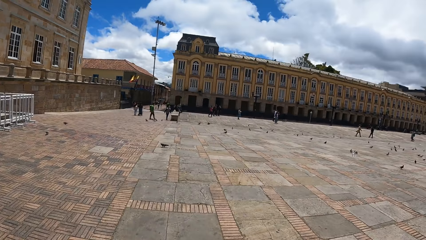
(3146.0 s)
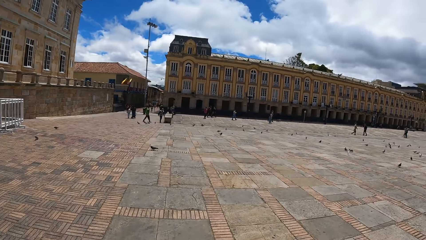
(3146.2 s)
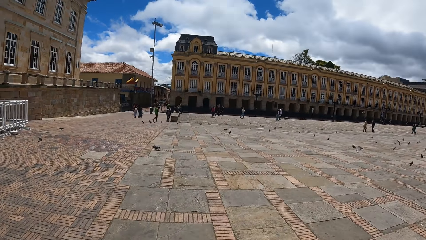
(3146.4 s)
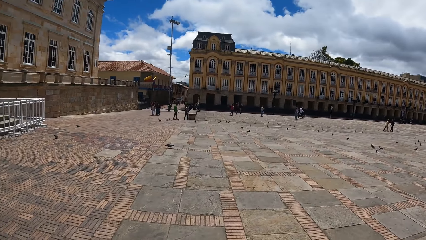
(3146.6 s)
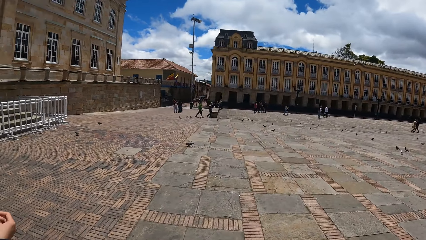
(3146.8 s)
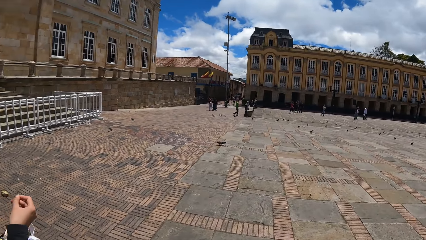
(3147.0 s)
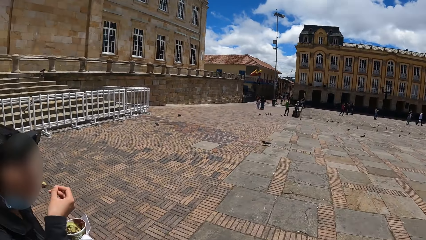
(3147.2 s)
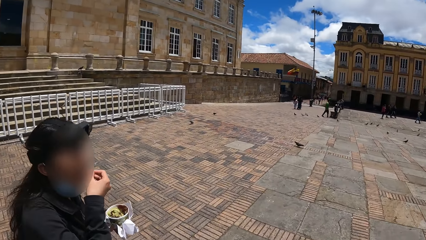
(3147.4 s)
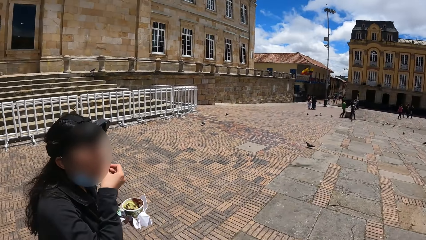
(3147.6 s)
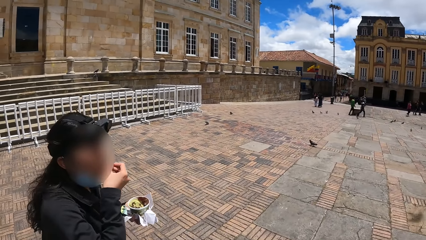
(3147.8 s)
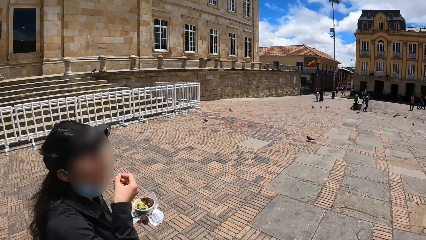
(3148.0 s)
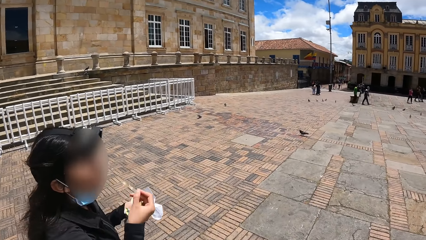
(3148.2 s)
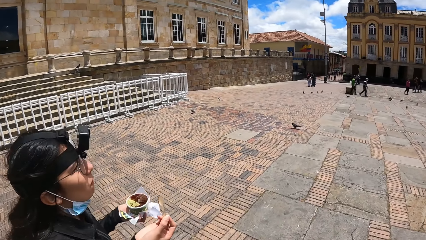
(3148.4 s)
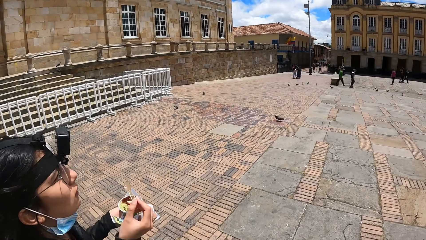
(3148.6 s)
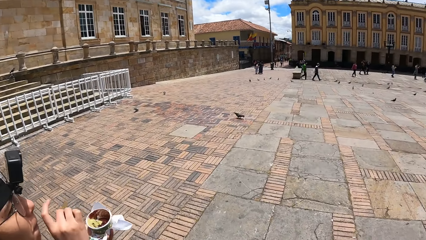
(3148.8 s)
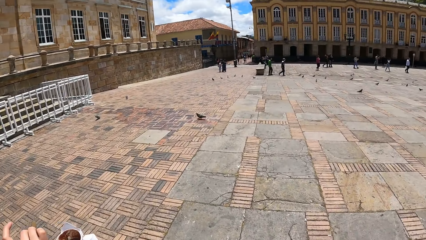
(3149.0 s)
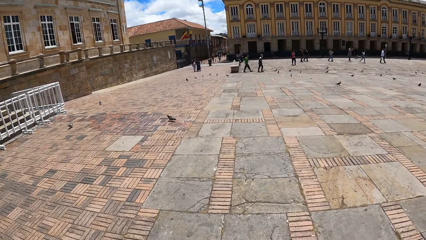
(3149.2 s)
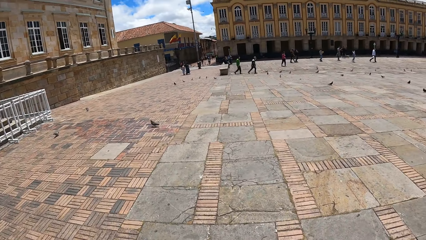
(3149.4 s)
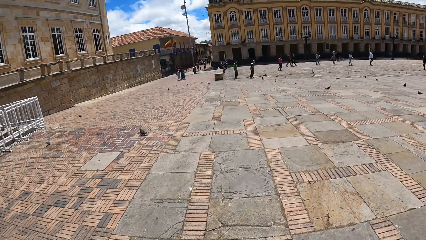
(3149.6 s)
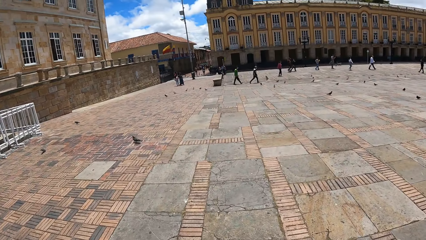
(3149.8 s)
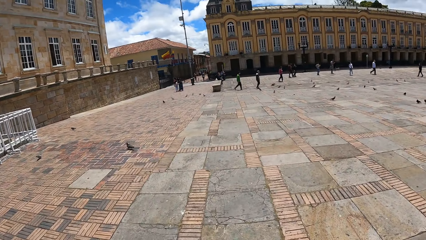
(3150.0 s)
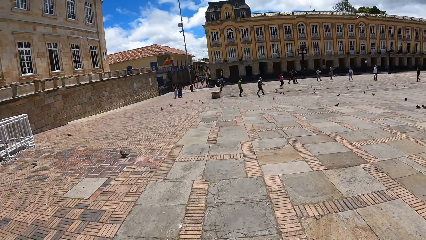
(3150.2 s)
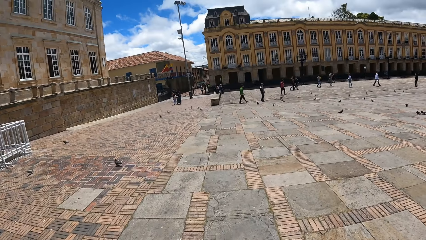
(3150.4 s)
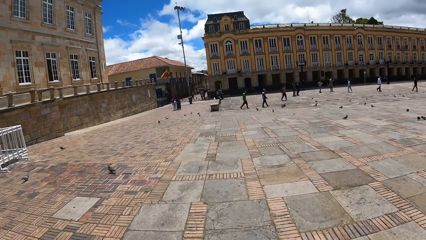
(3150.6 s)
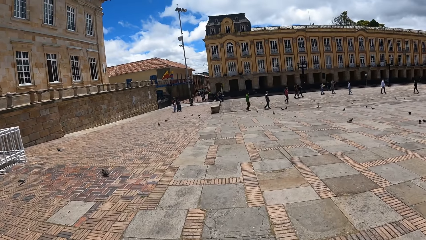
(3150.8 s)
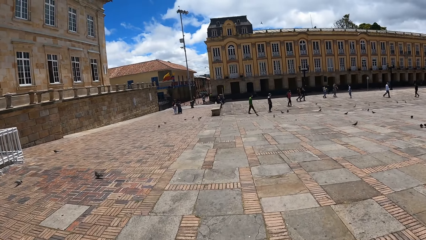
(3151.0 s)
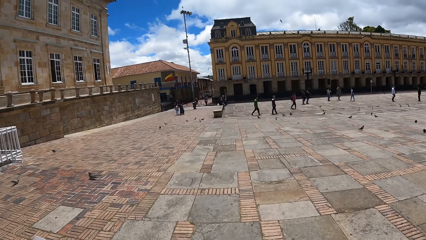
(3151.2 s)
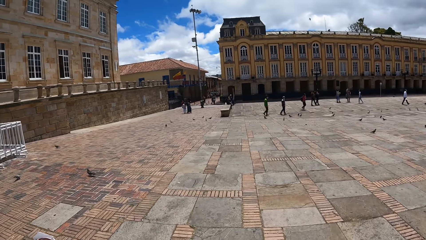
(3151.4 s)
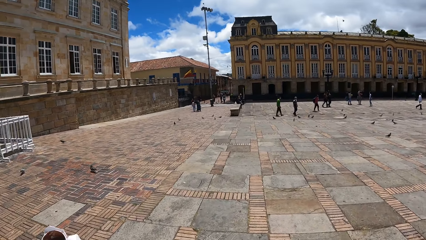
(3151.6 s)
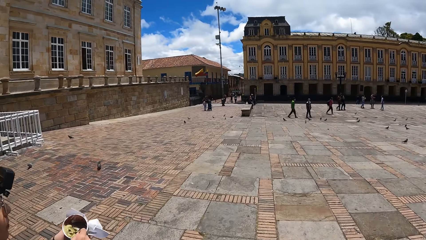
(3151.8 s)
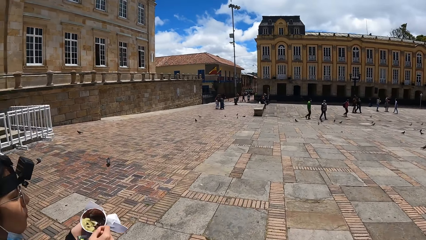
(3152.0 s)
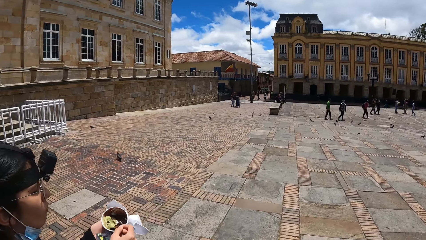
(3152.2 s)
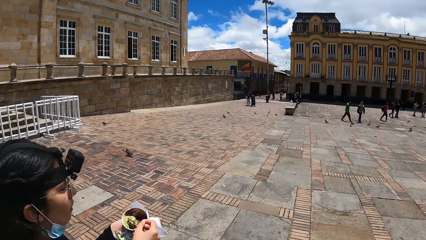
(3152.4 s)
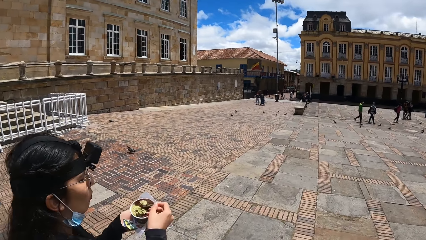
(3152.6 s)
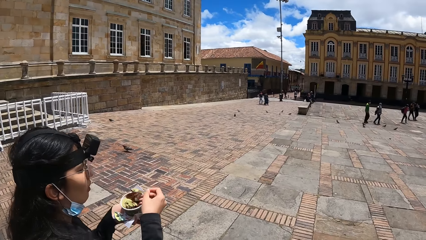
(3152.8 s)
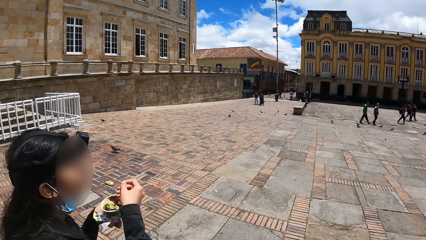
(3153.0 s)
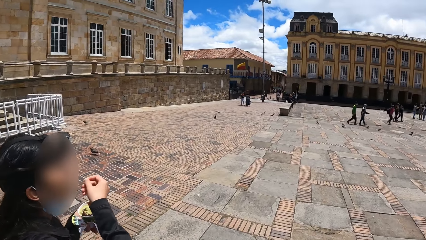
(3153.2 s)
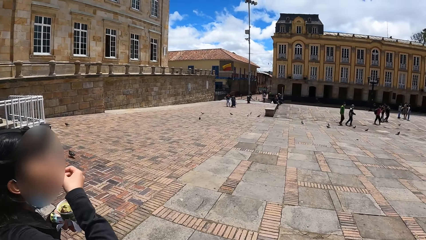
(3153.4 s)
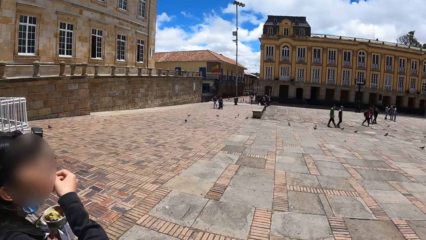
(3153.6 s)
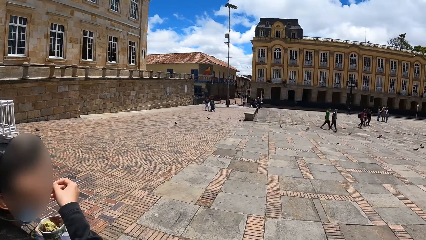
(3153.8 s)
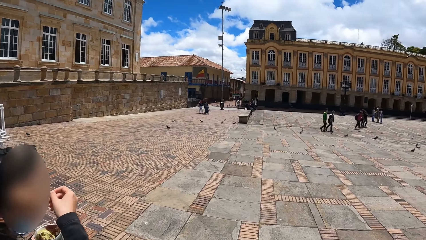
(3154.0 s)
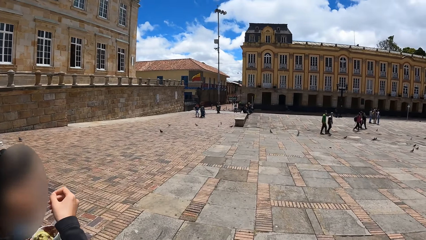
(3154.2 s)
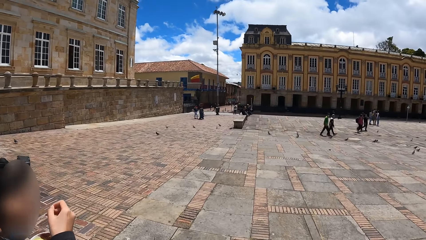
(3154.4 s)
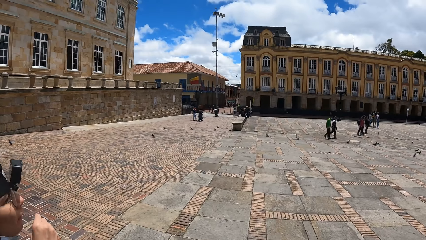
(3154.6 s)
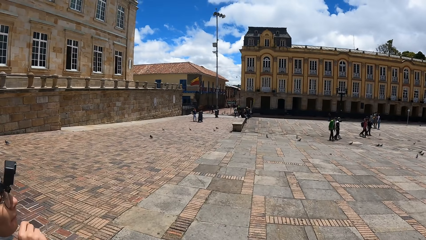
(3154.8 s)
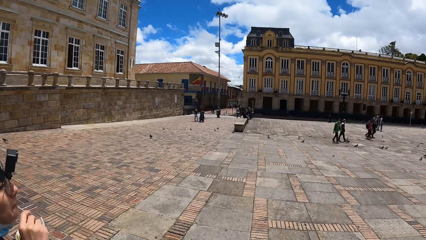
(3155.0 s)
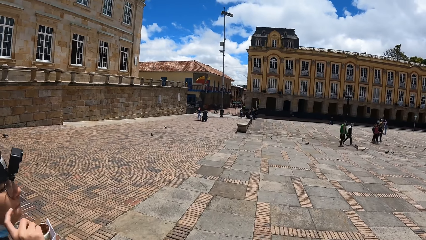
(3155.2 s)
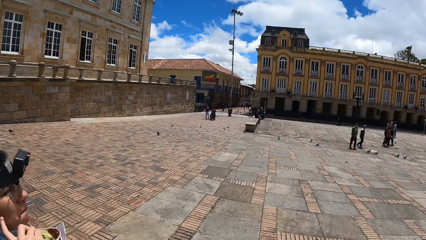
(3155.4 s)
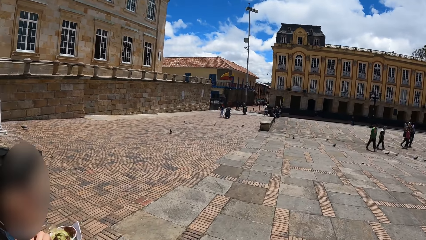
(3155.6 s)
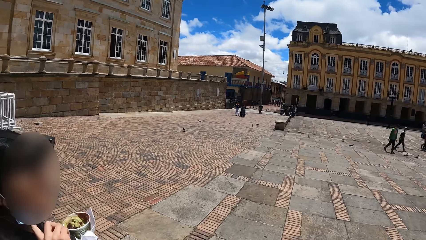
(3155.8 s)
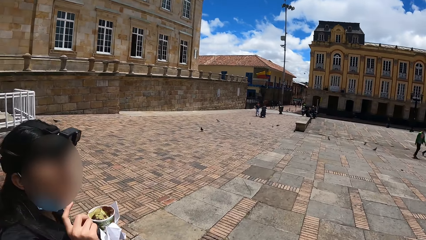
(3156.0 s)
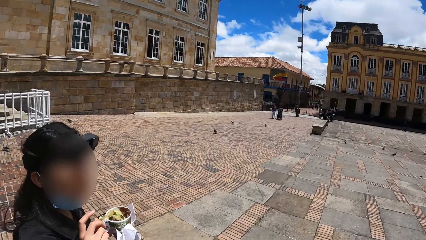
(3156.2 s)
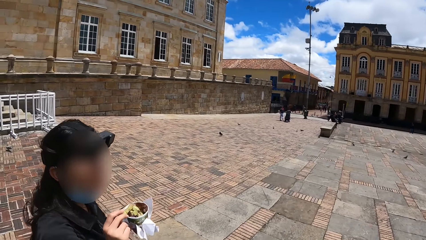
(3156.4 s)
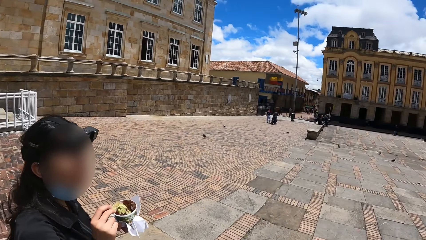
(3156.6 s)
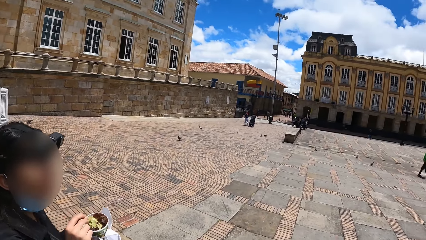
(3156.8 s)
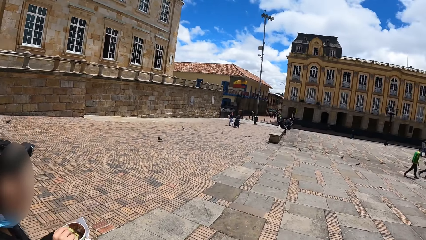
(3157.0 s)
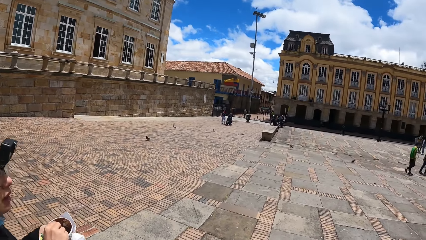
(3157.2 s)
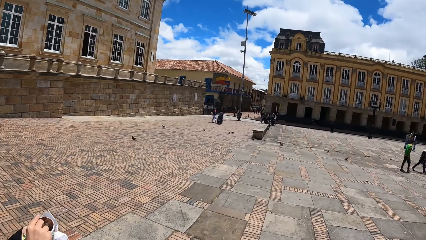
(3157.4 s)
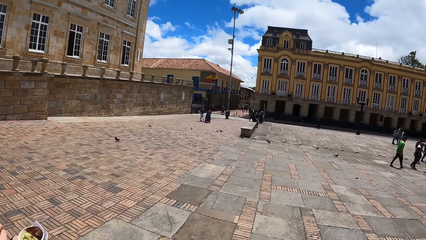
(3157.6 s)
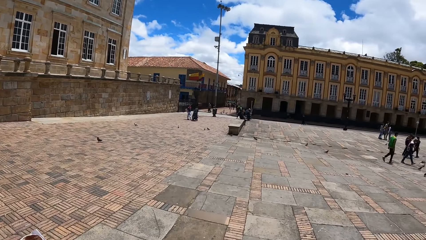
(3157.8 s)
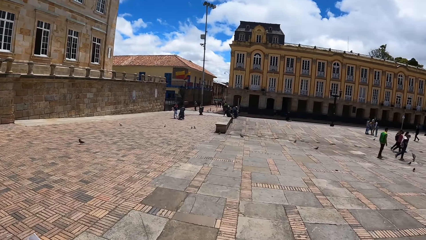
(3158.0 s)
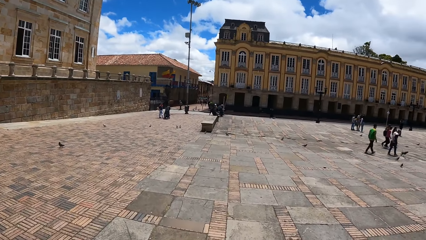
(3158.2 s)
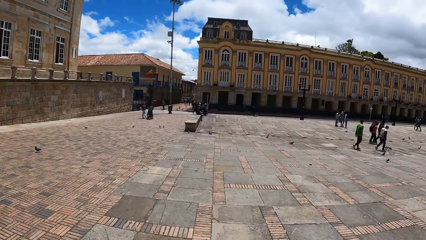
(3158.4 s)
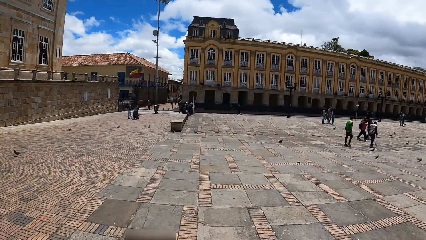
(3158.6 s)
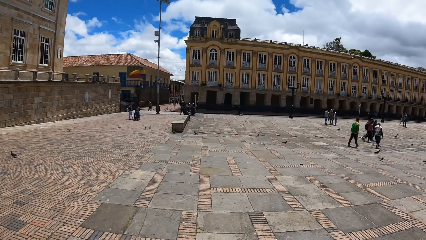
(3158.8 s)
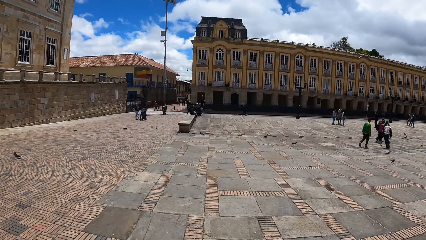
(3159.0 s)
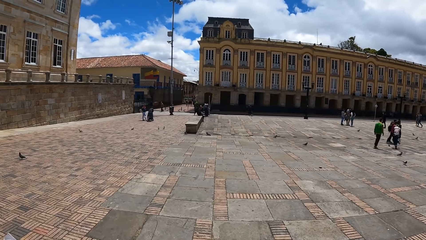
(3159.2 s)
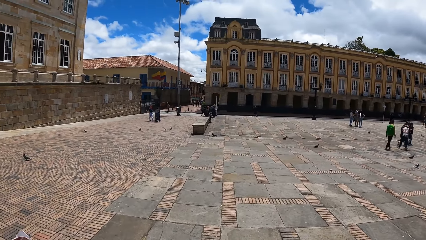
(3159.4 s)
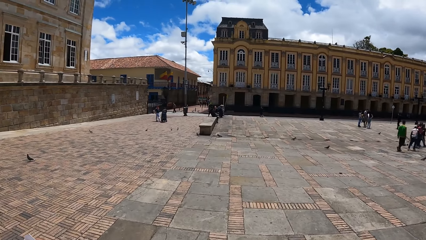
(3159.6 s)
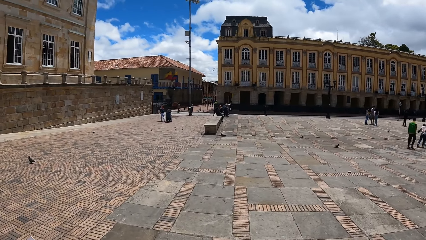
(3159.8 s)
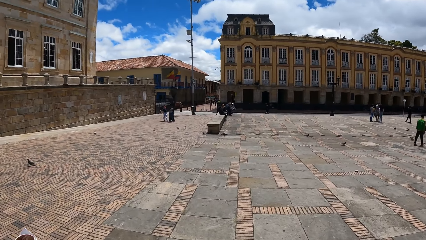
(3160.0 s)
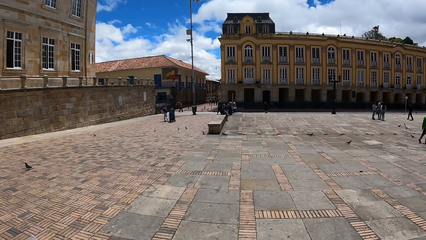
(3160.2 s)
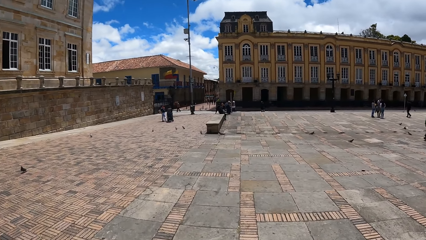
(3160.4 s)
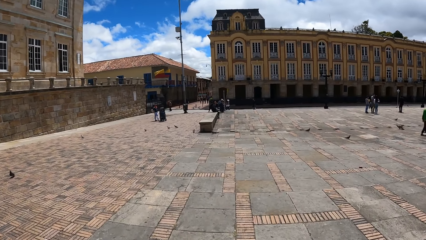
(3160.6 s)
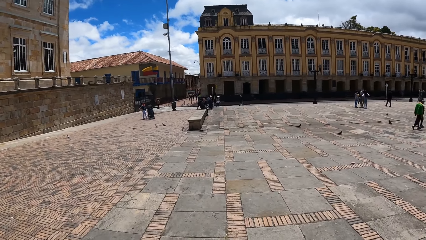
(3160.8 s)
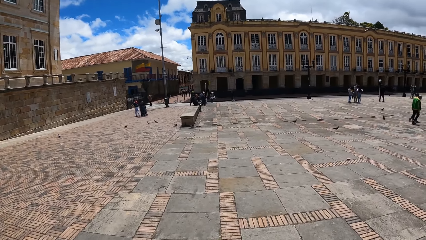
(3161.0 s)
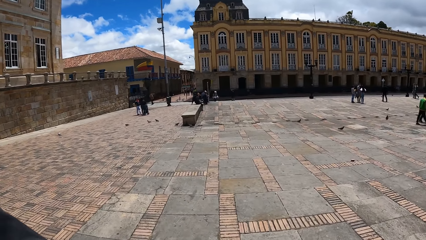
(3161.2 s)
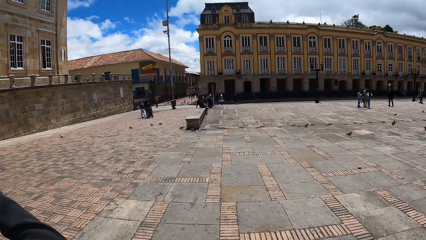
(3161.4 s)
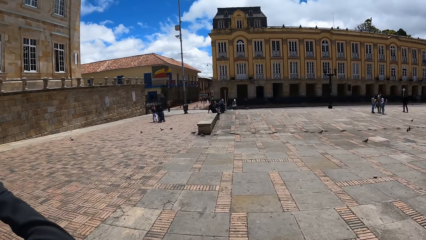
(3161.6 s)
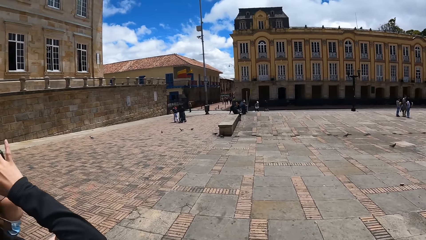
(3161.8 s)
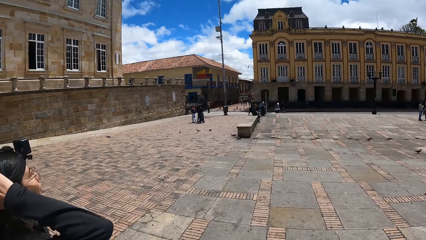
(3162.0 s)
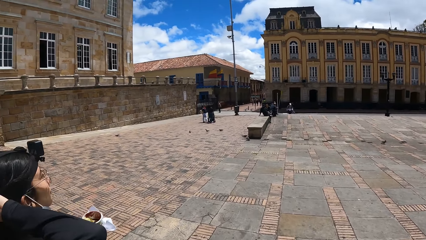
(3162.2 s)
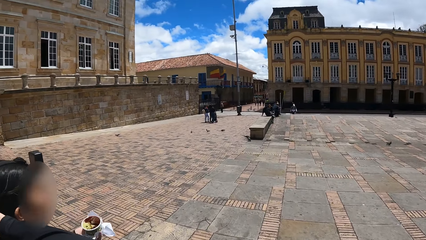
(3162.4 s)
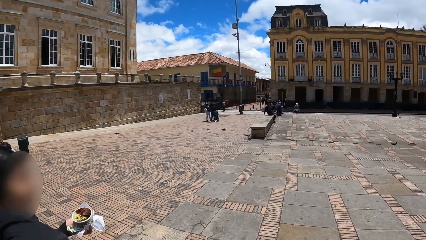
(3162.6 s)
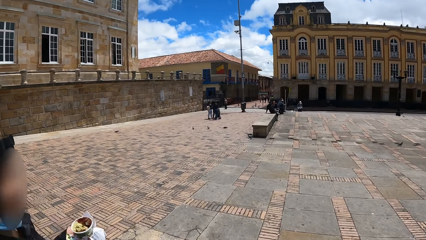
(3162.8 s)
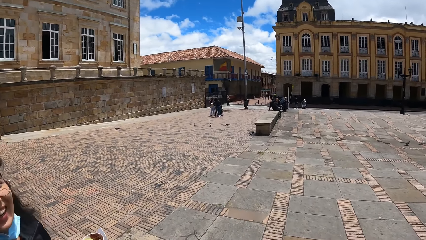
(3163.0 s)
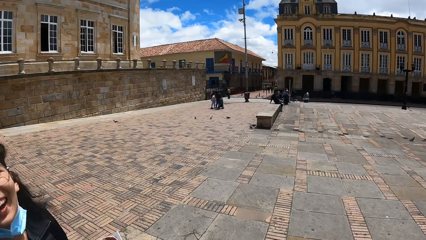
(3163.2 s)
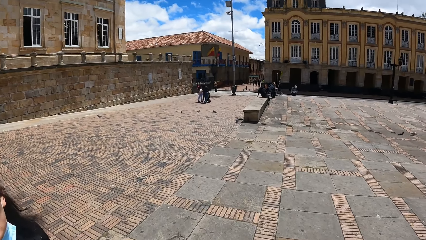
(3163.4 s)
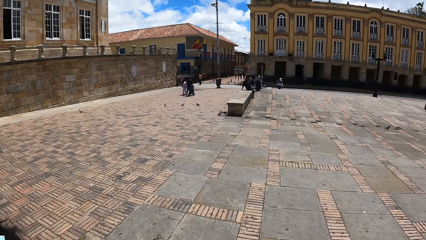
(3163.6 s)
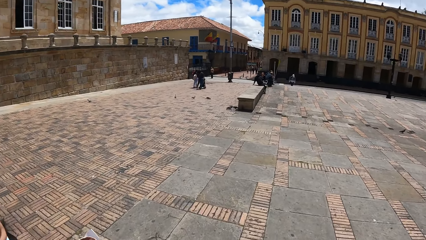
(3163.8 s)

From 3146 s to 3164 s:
A person eats a snack.
